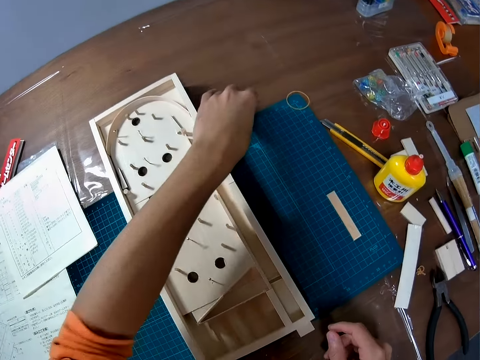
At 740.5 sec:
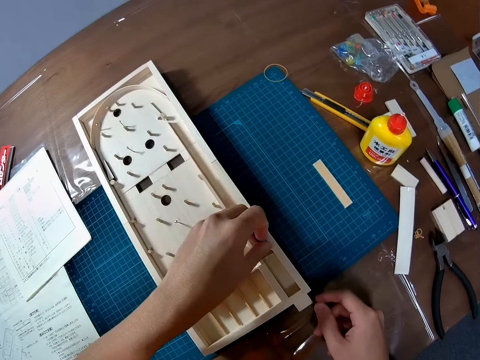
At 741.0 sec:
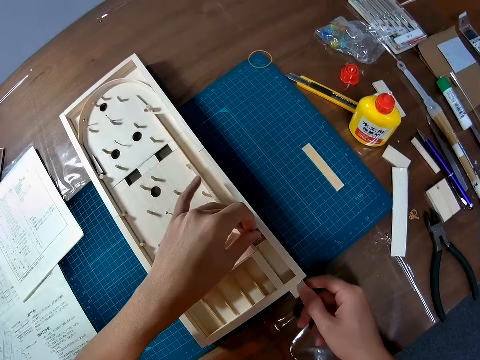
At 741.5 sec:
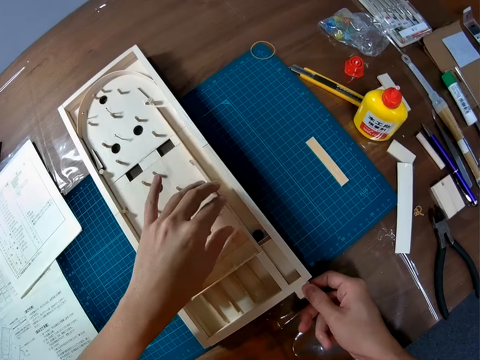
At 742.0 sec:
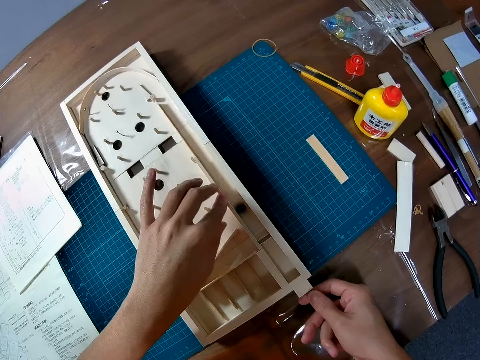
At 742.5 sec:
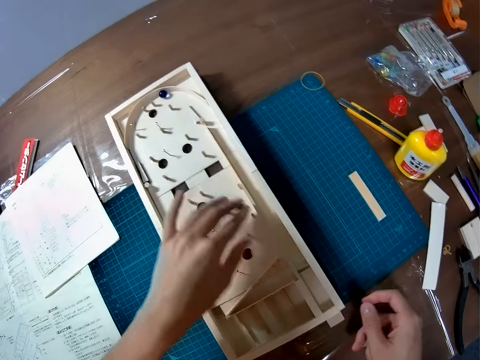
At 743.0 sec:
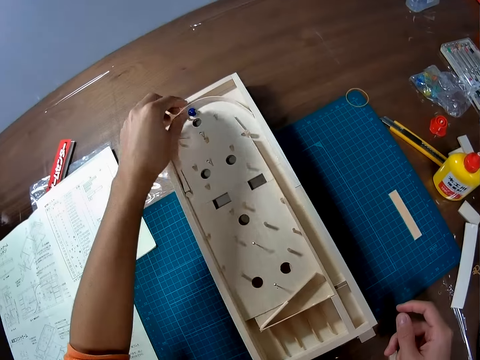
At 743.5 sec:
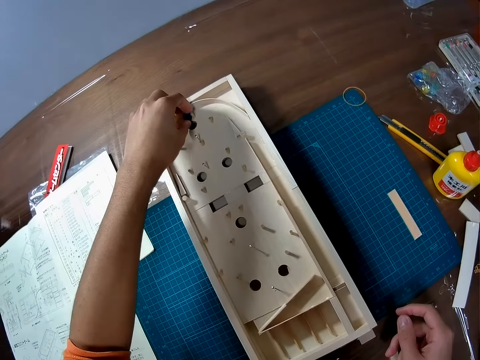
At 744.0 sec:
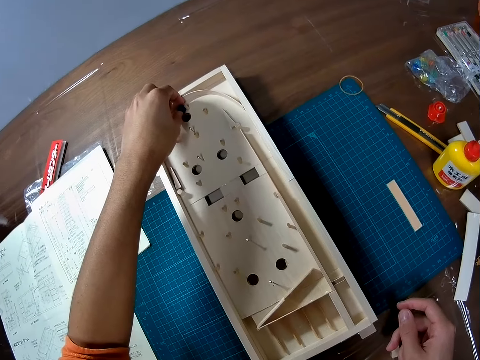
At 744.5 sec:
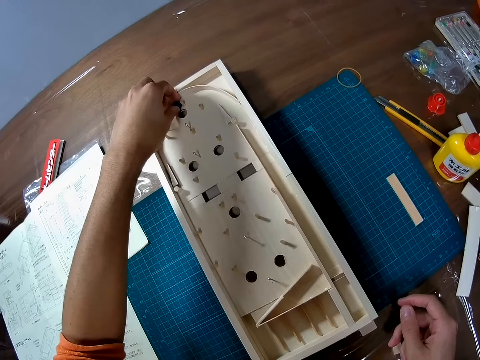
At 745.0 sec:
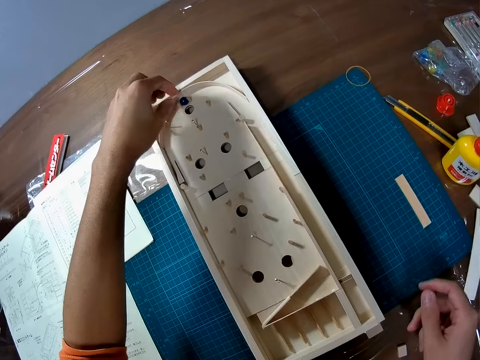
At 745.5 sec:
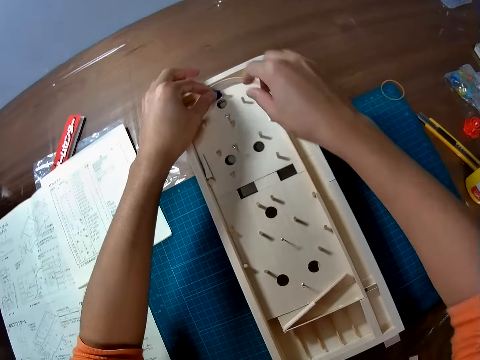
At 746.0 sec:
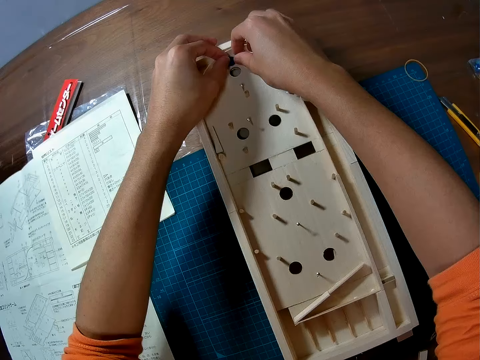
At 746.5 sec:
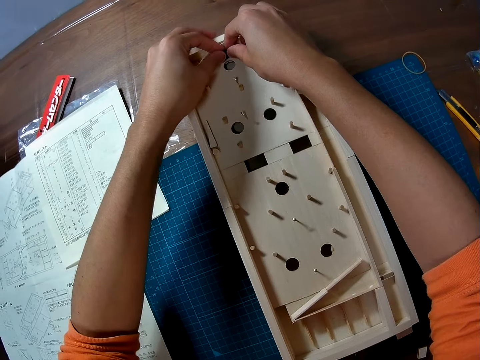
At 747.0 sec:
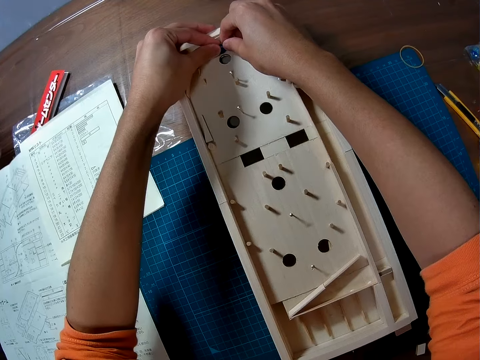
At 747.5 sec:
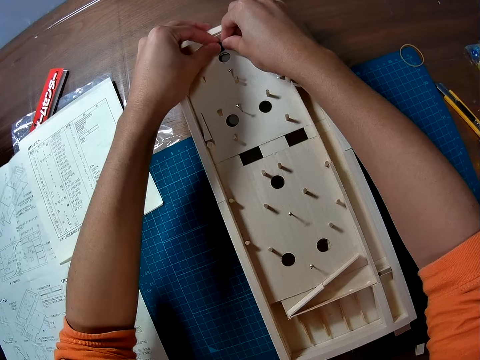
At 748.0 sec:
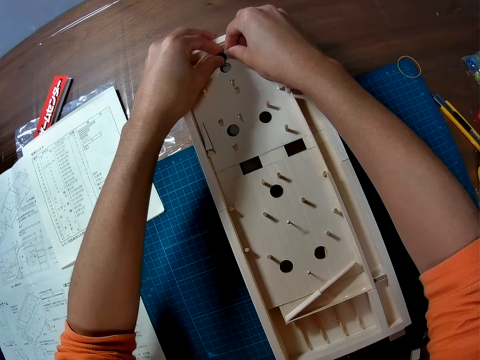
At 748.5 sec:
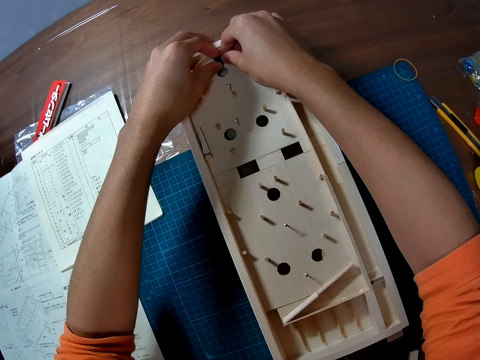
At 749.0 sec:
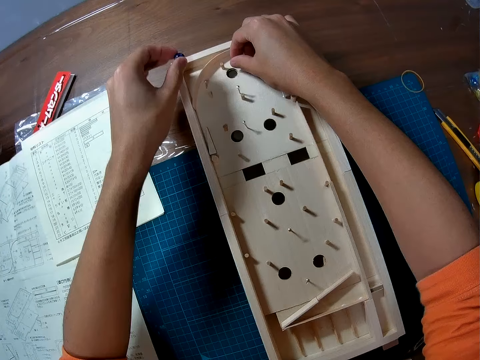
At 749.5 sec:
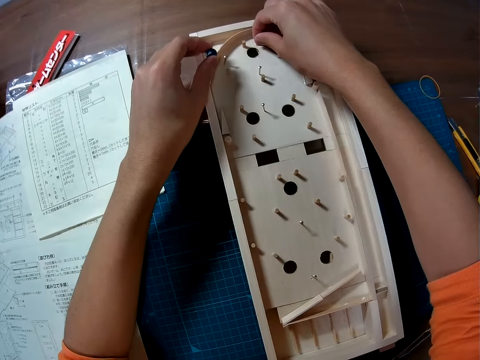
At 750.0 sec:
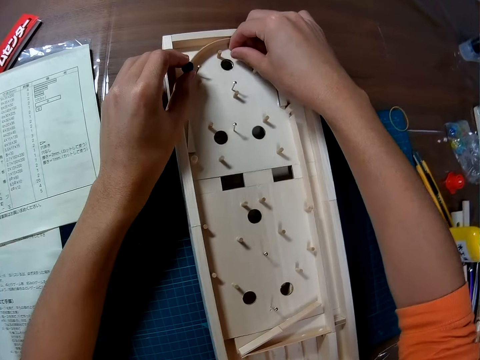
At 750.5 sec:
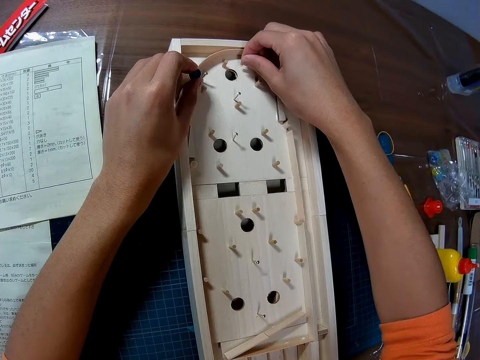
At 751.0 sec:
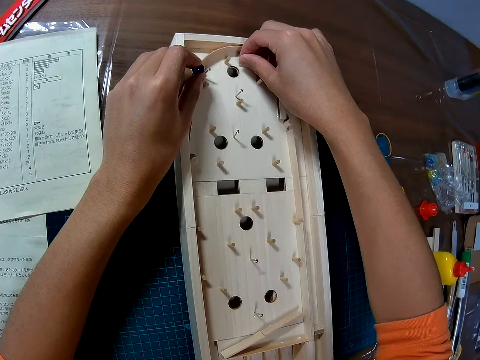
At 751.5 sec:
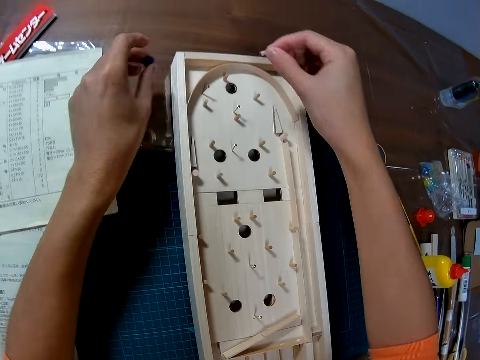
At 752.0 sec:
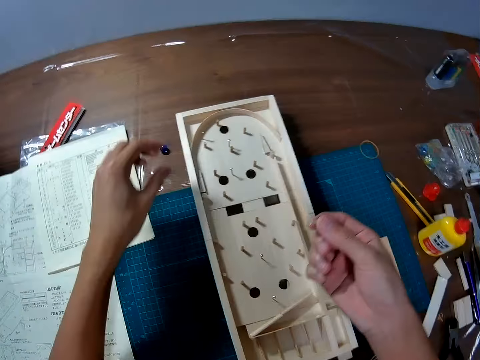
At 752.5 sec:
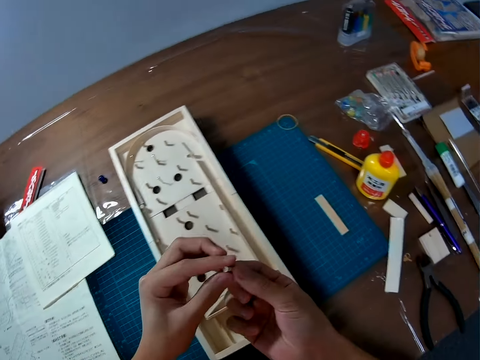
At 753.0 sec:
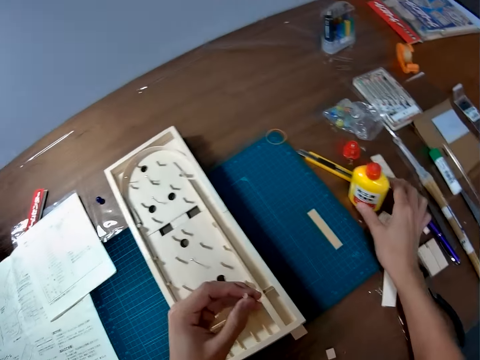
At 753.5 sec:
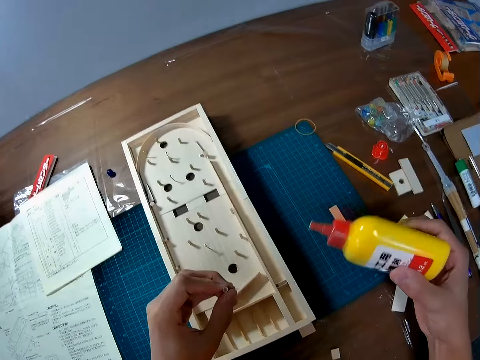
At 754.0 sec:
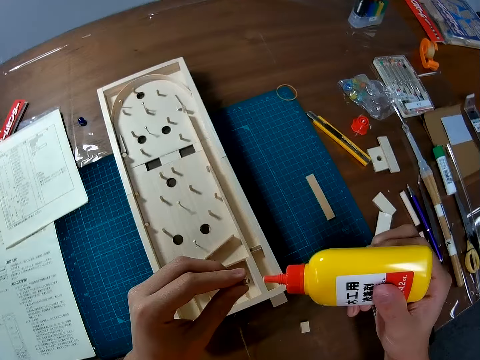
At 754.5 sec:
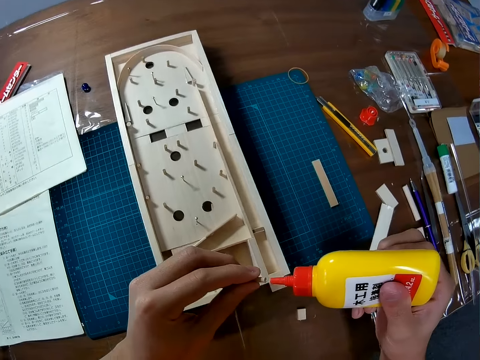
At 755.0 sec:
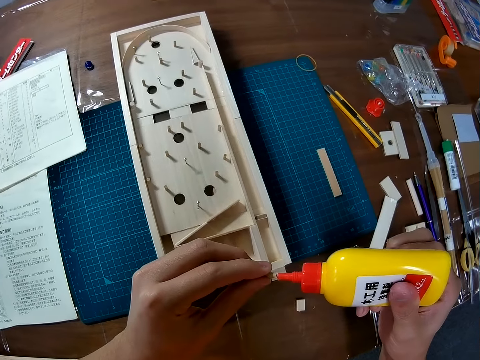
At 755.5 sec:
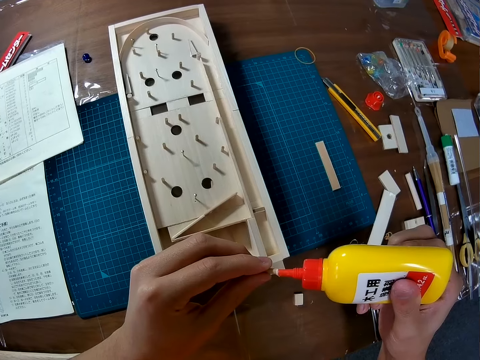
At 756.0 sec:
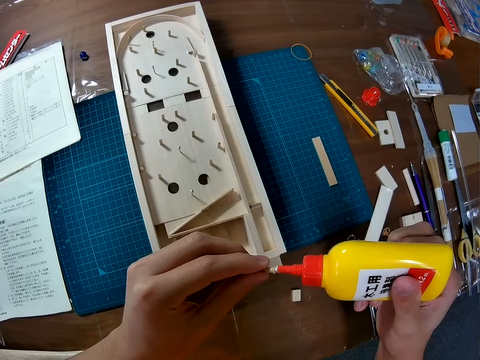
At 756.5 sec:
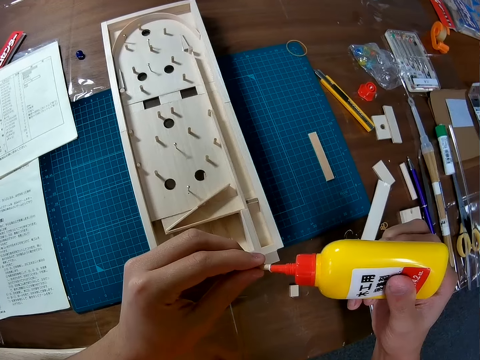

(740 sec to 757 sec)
The camera wearer picks up a marble or ball. They put the marble on the board. They hit the ball with the wood. They pick up the marble. They hold a nail or wooden pin. They remove the wooden pin. They put the marble on the table. They pick up glue. They apply the glue on the wooden pin.

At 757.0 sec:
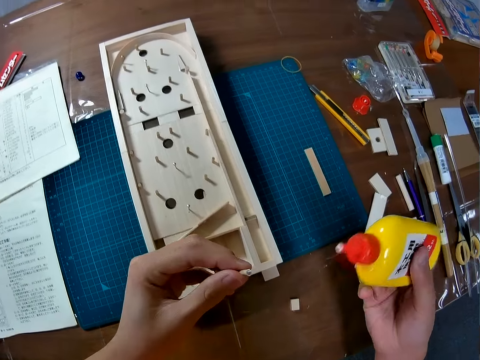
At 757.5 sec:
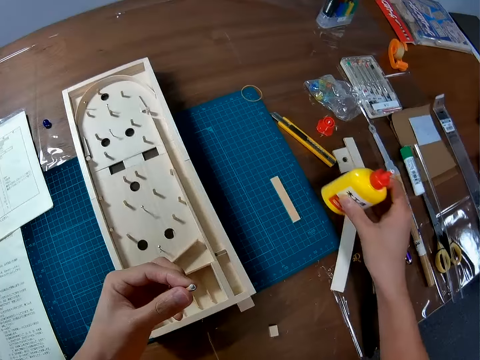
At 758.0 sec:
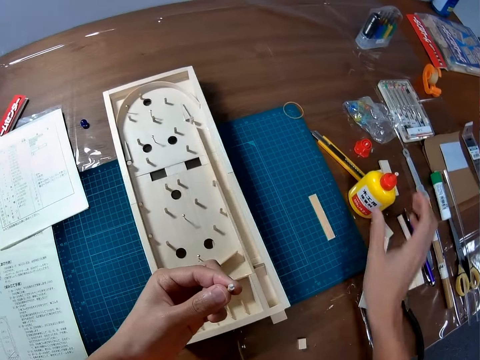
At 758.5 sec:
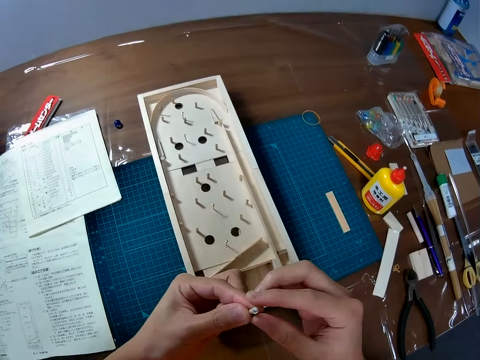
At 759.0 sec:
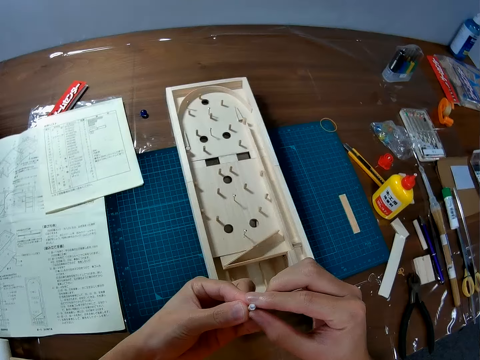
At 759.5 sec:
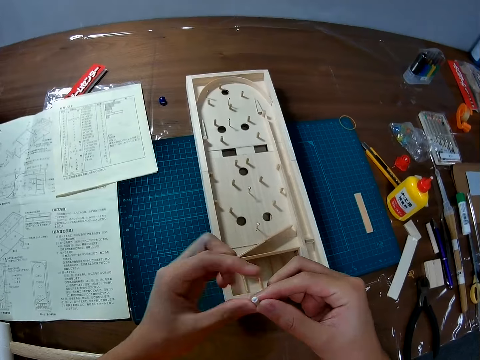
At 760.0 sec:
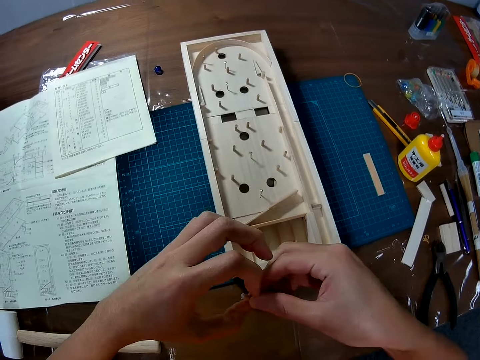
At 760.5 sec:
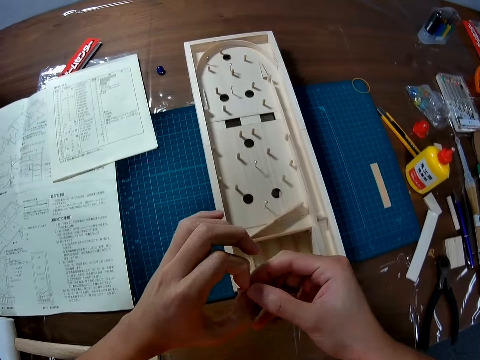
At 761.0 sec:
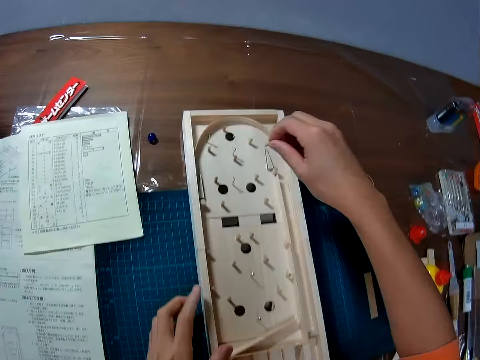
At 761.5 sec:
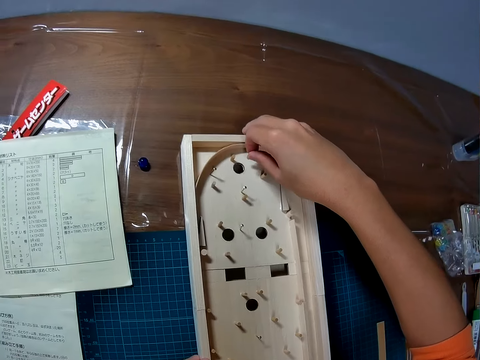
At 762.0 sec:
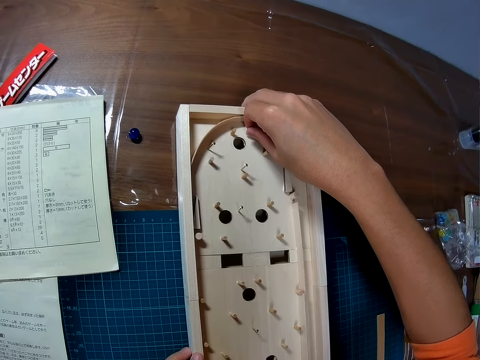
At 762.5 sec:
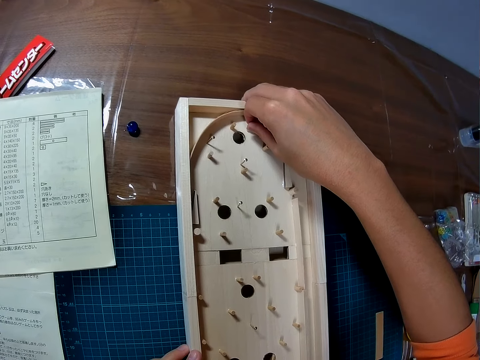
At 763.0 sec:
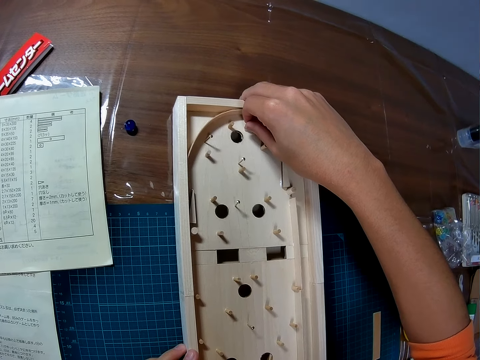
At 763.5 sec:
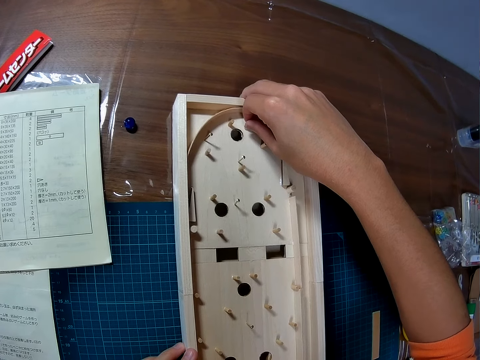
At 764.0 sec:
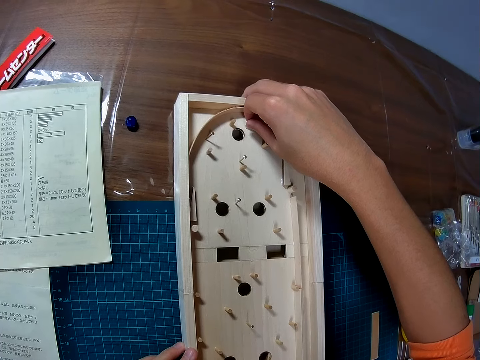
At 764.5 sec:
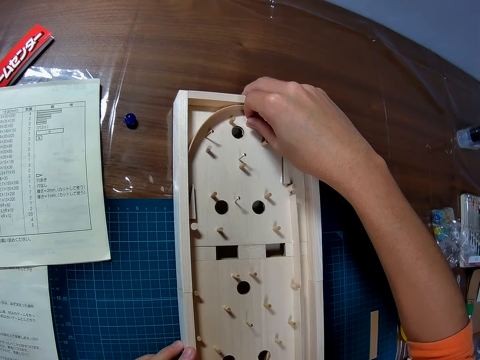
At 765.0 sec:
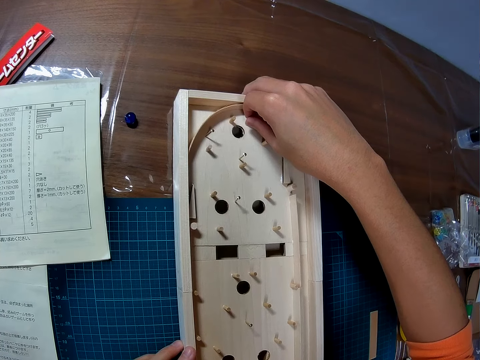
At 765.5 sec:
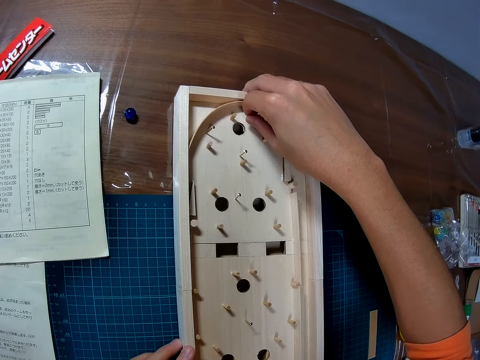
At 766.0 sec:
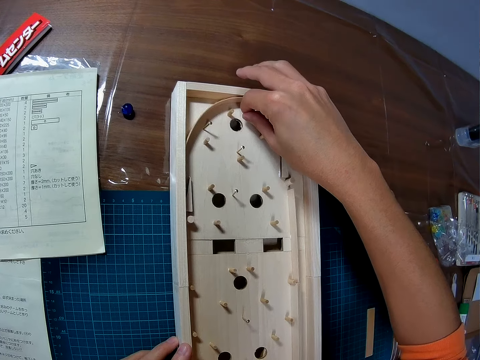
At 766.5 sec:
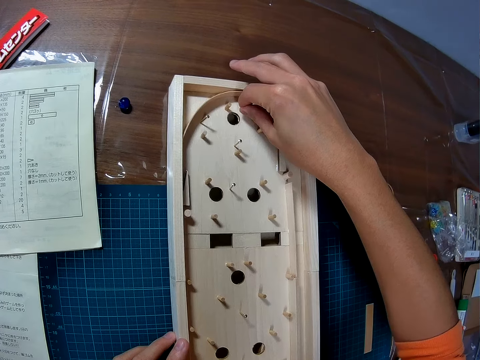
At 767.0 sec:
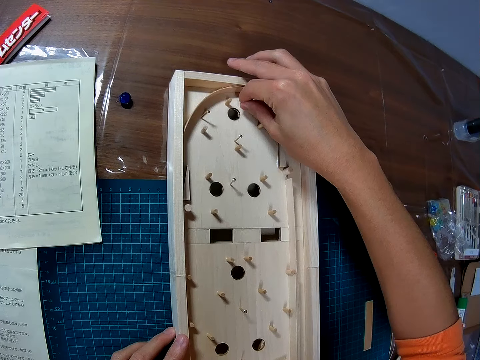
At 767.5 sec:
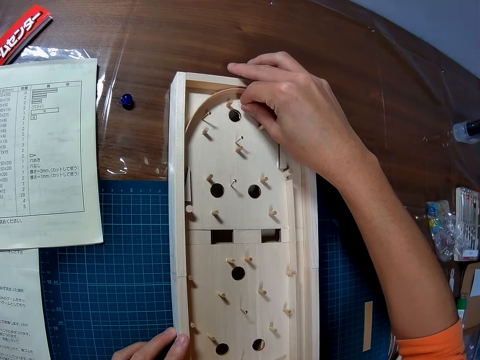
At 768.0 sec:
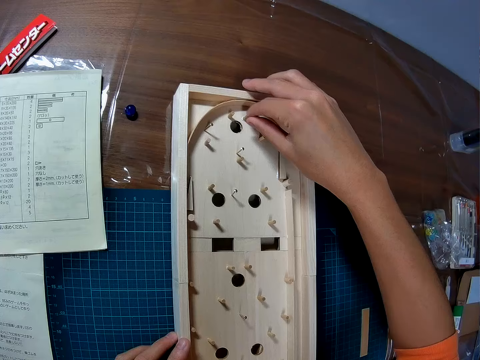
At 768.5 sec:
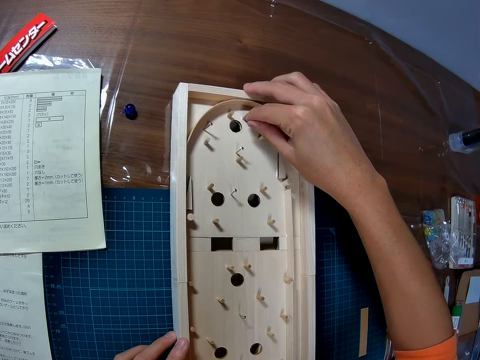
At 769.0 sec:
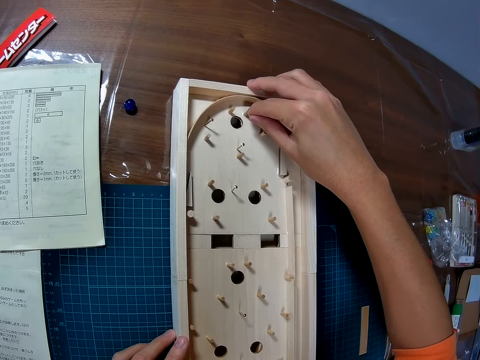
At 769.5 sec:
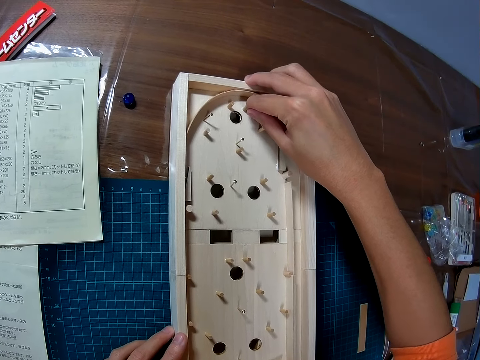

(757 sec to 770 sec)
The camera wearer puts the glue on the table. They hold the board. They fix the nail on the board.
